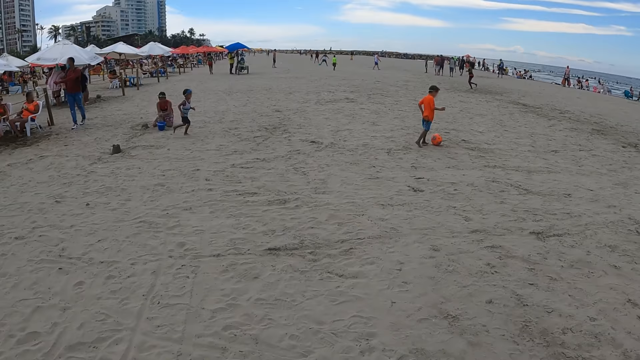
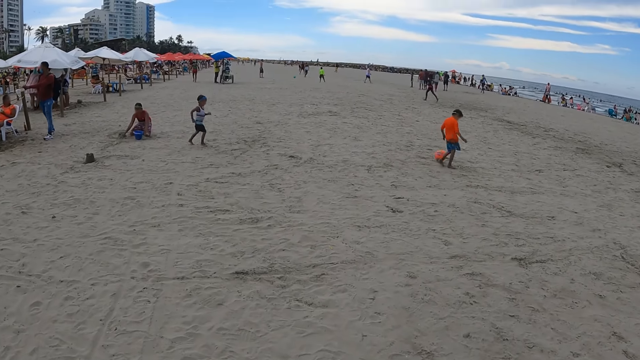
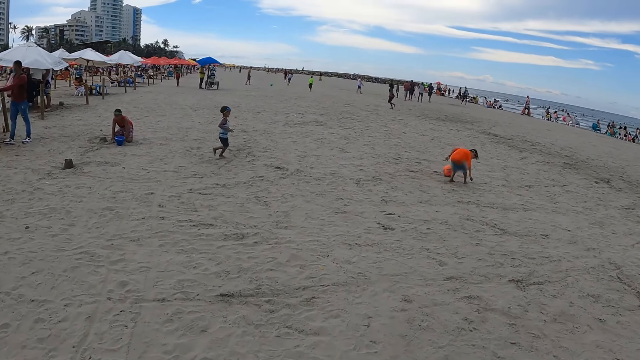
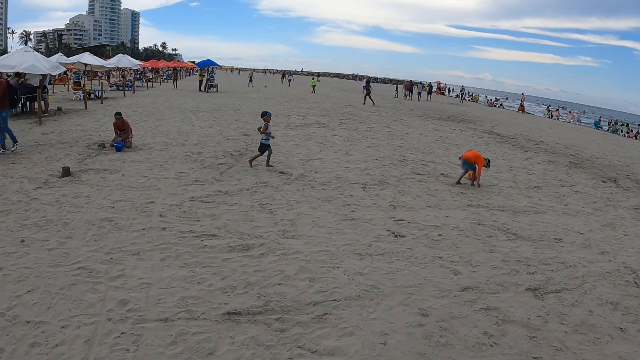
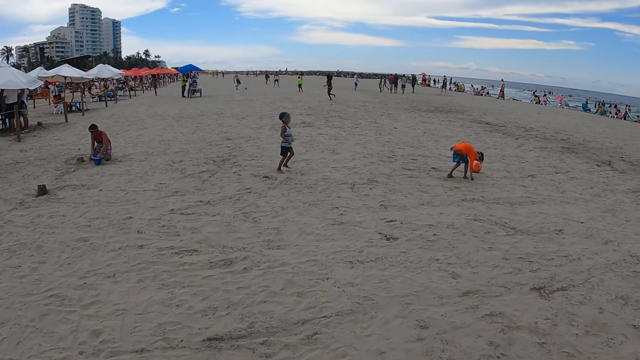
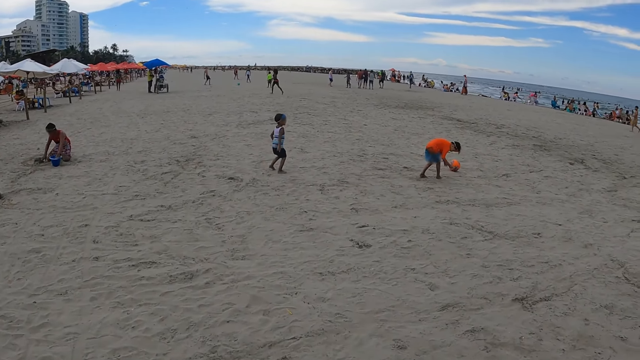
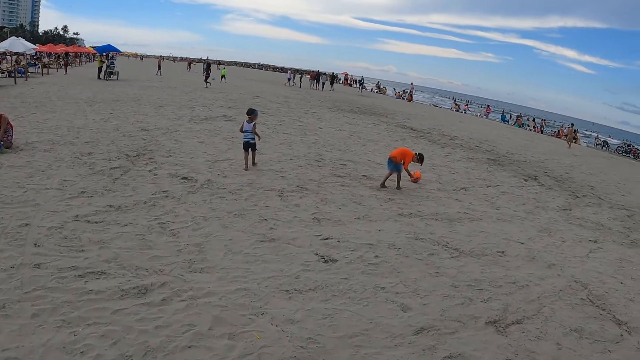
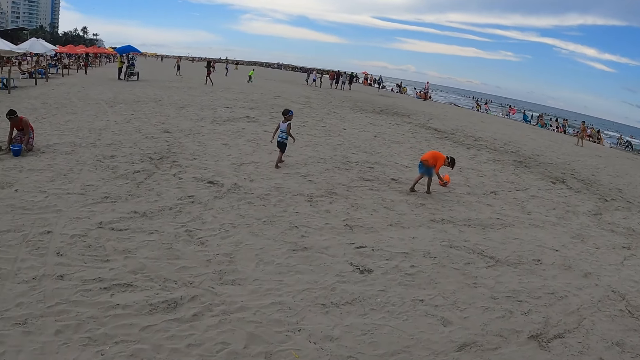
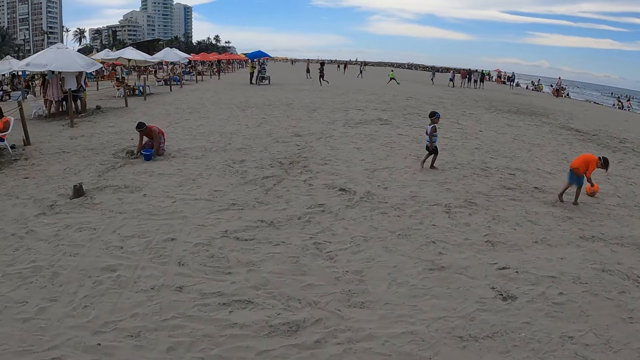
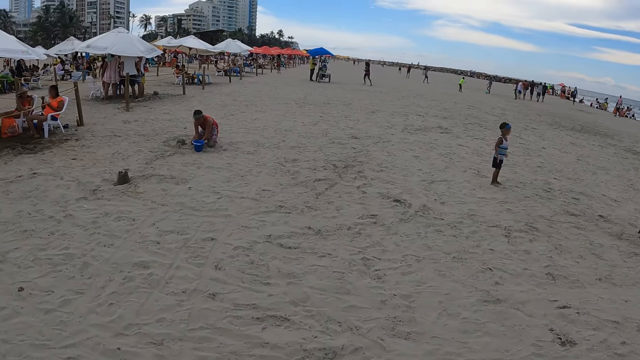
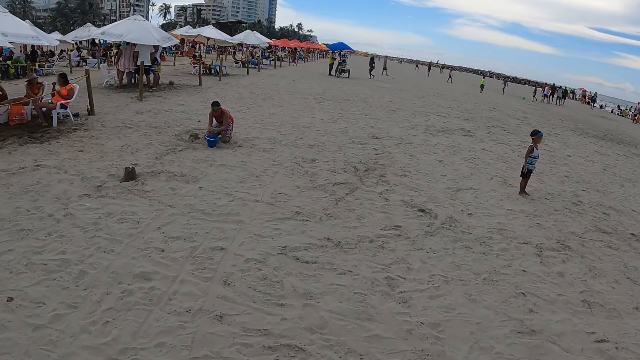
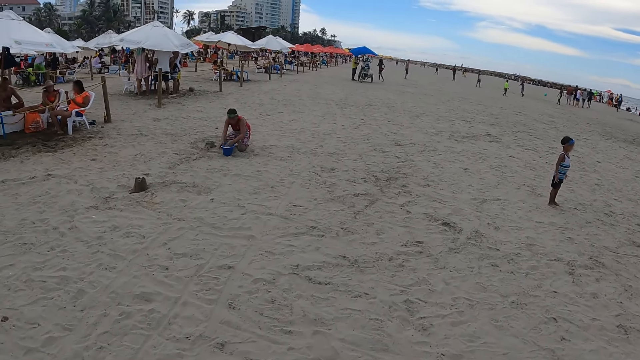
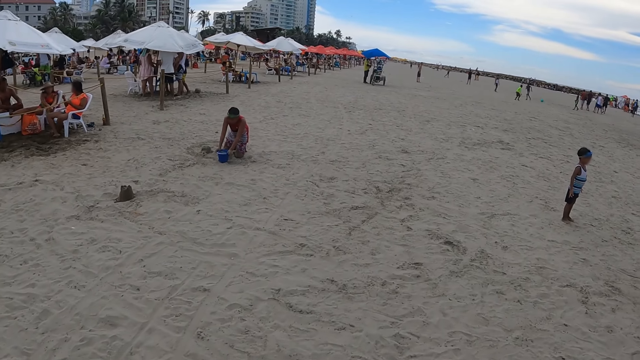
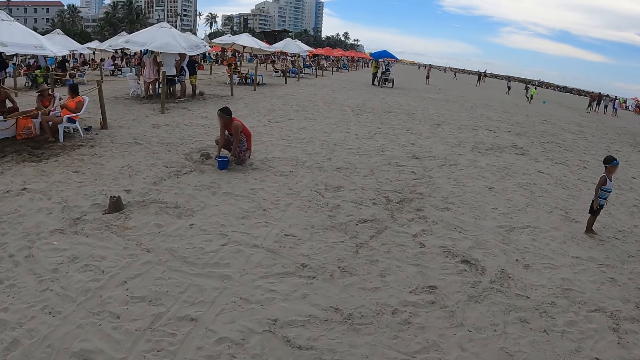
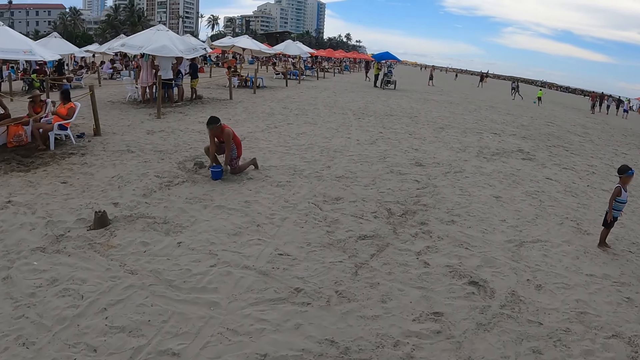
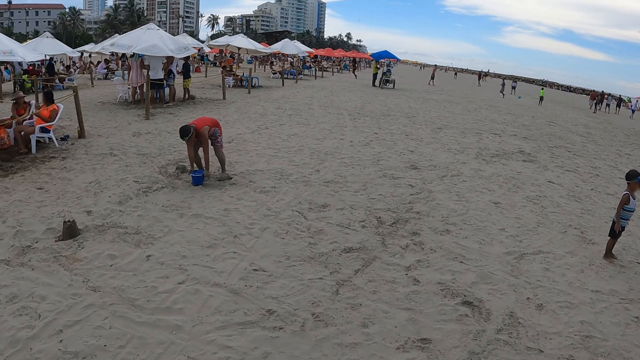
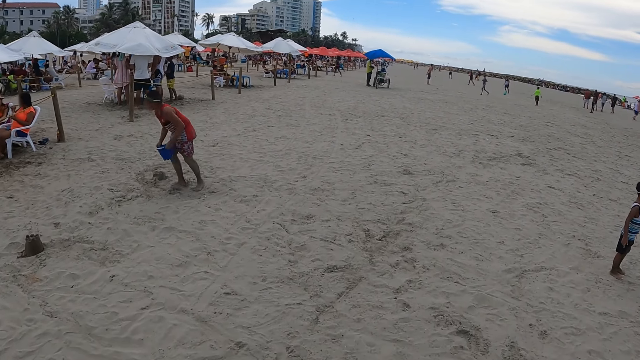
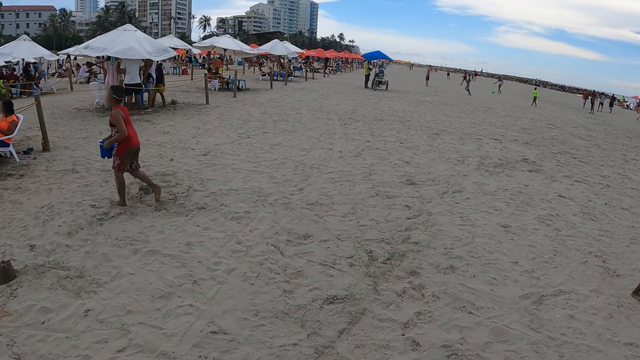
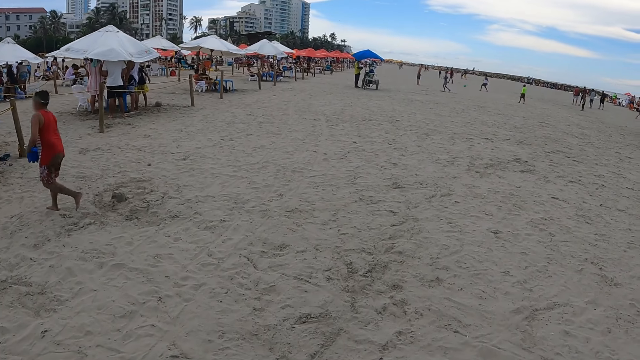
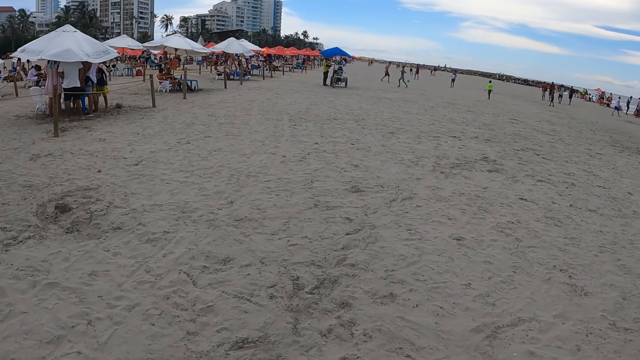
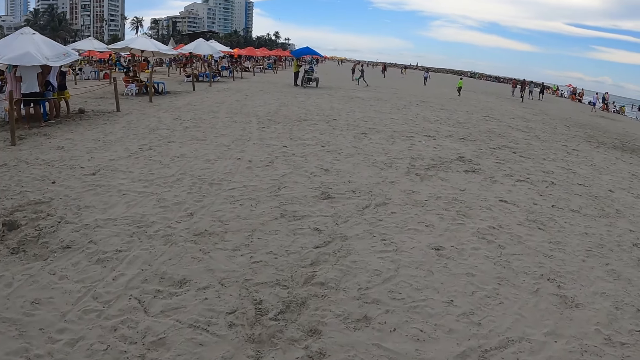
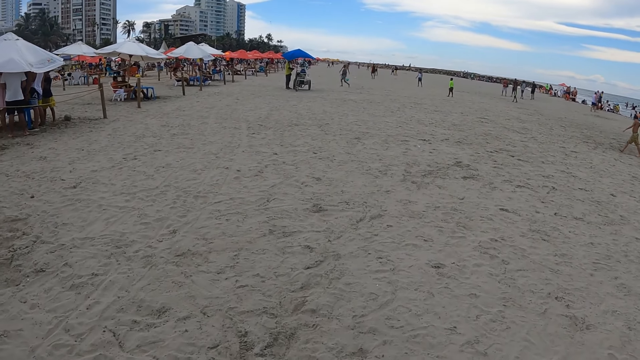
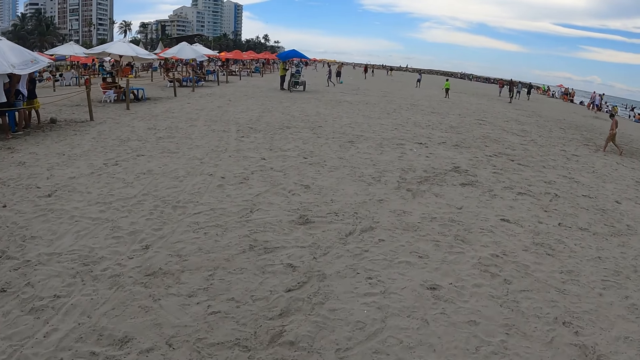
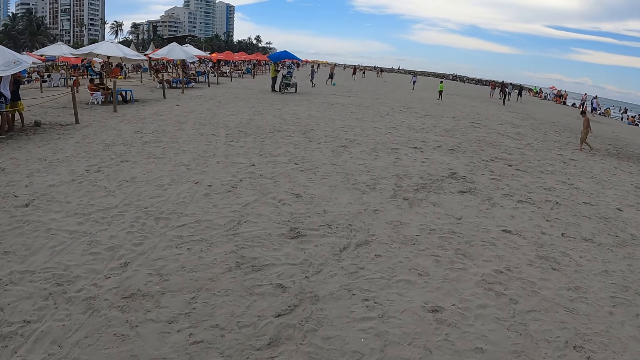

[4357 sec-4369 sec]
The camera wearer walks along the beach.

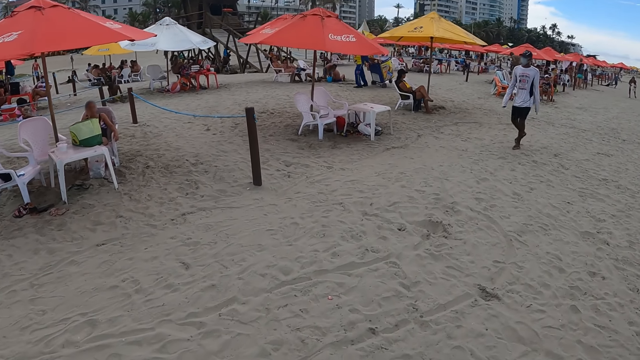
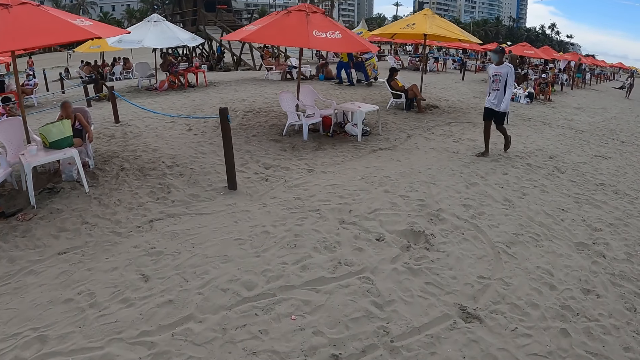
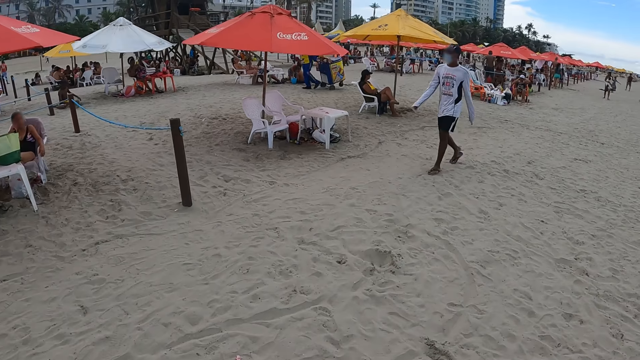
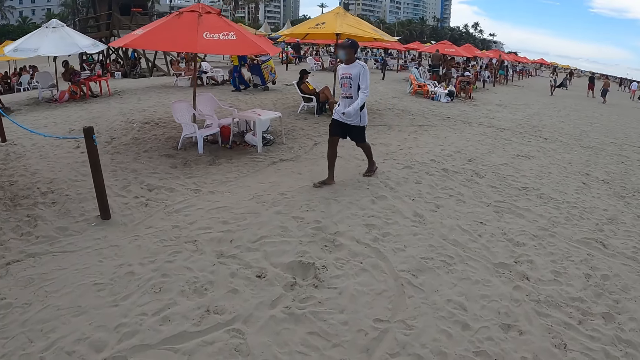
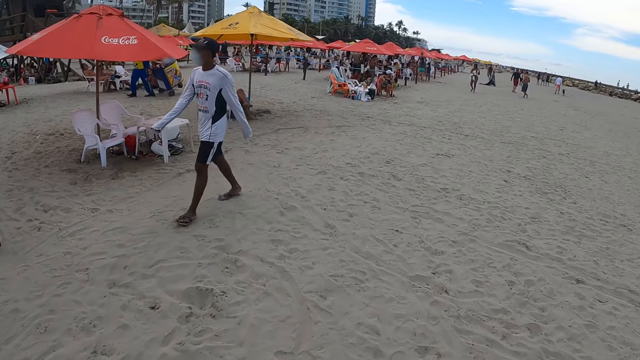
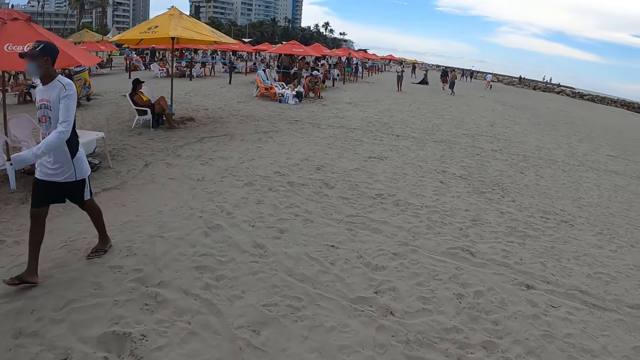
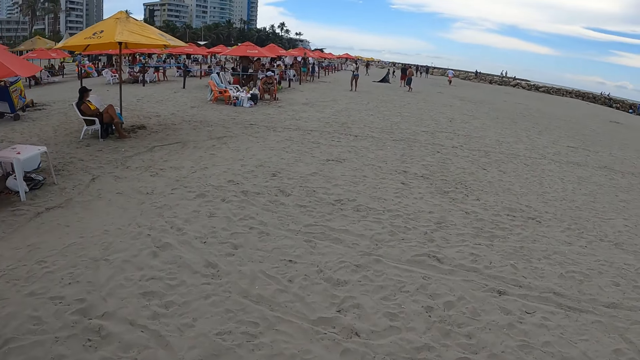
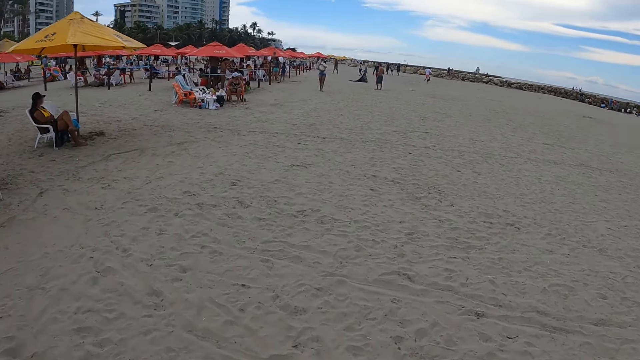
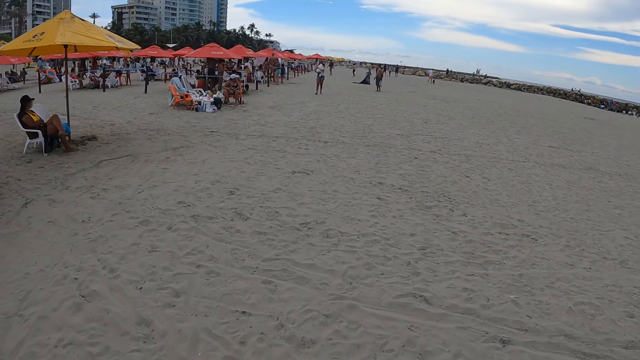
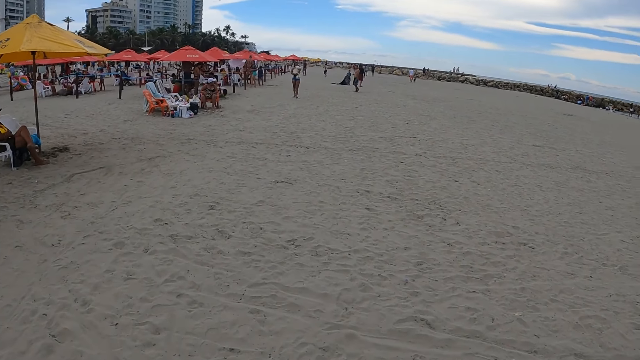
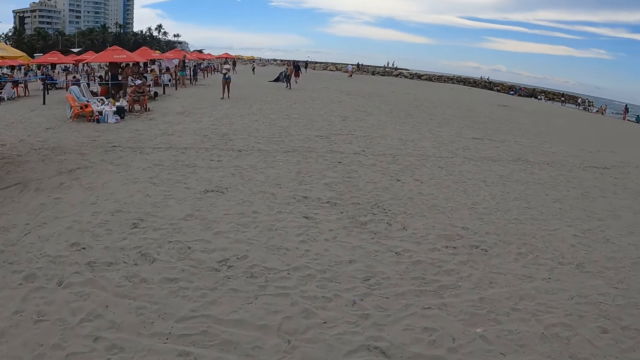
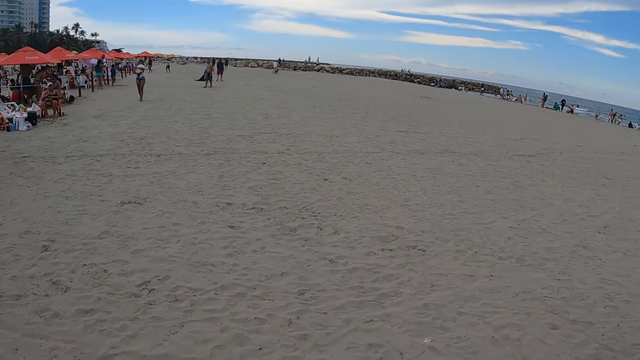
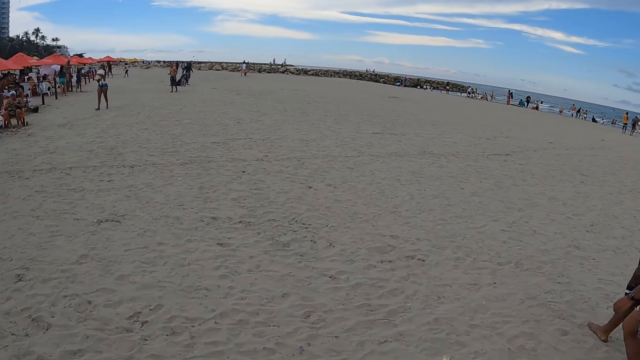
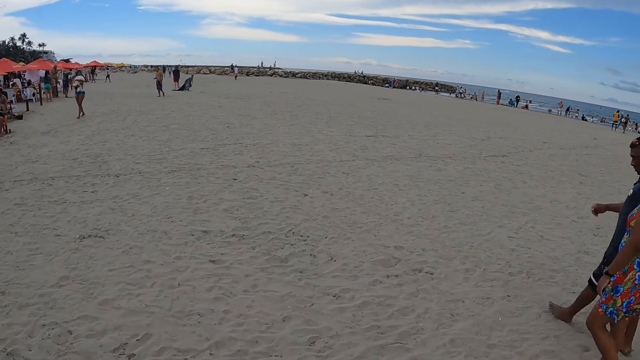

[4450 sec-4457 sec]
The camera wearer walks around the beach.

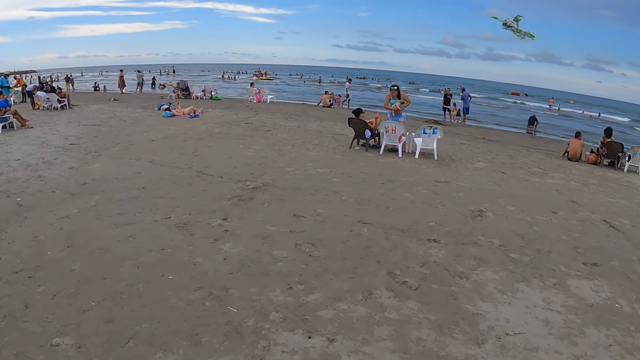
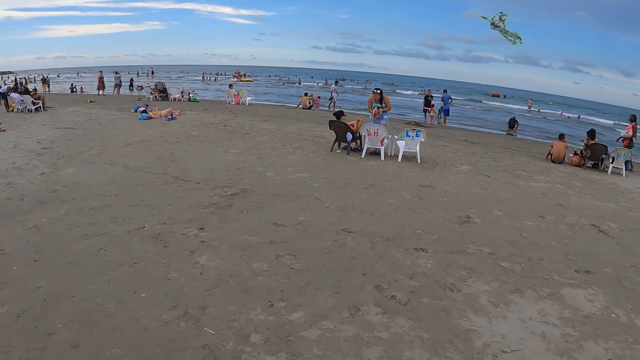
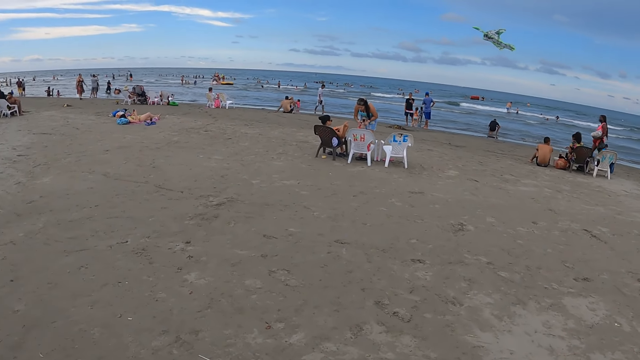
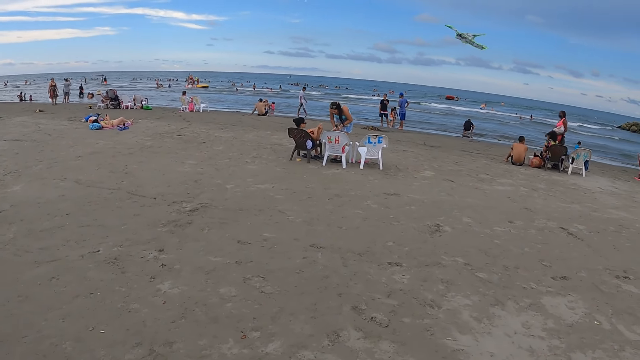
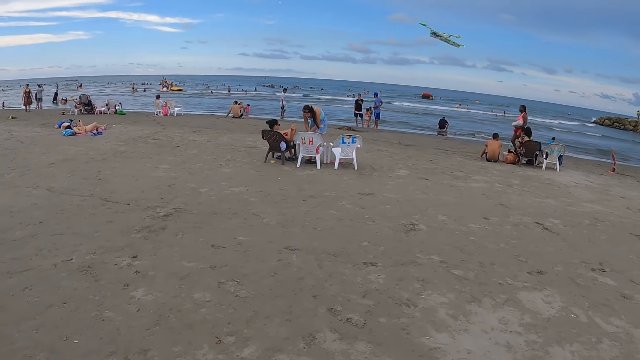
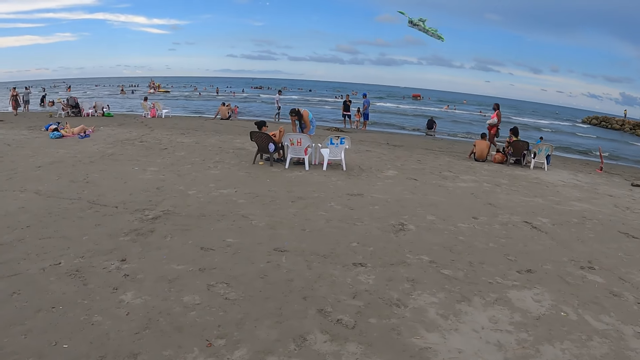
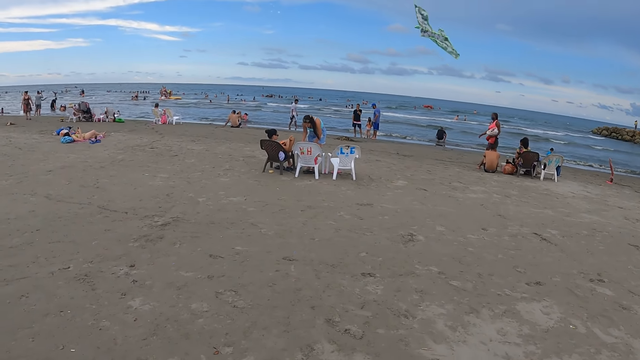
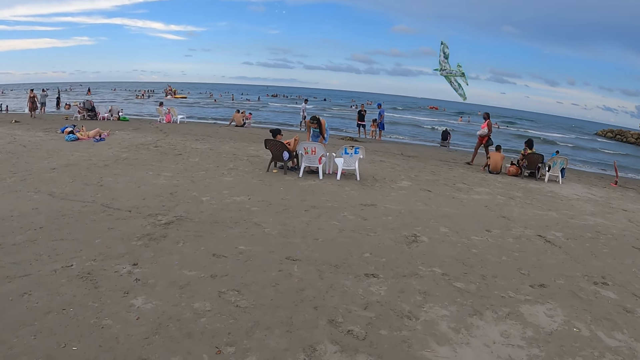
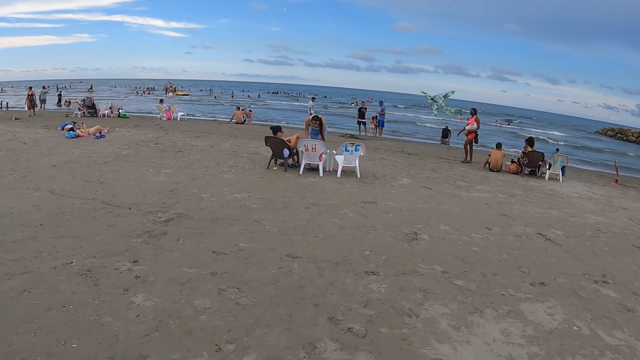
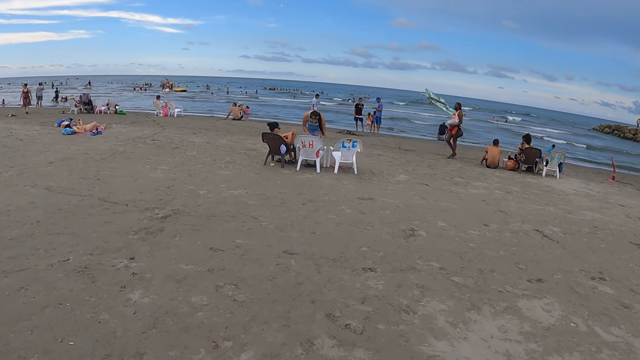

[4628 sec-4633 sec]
The camera wearer looks around the beach.
